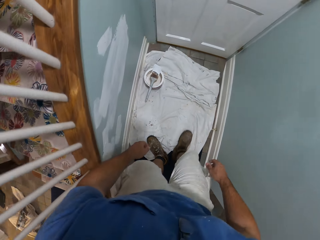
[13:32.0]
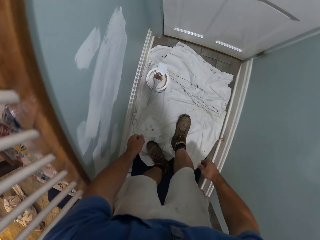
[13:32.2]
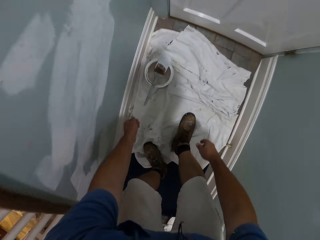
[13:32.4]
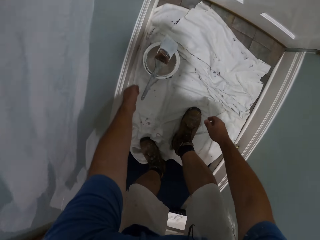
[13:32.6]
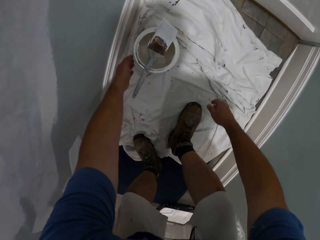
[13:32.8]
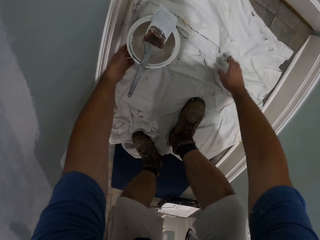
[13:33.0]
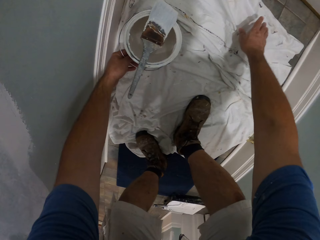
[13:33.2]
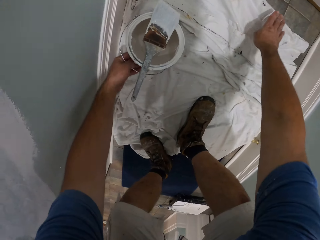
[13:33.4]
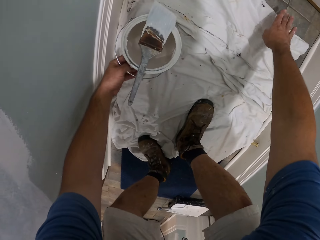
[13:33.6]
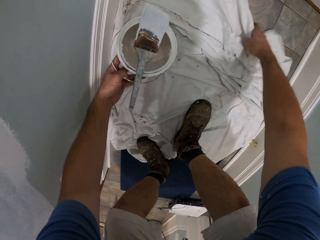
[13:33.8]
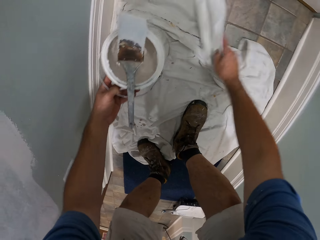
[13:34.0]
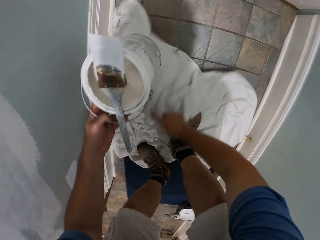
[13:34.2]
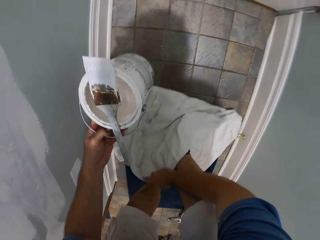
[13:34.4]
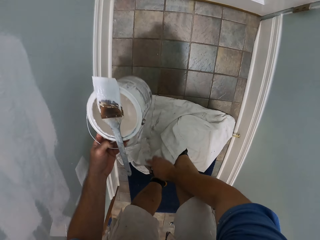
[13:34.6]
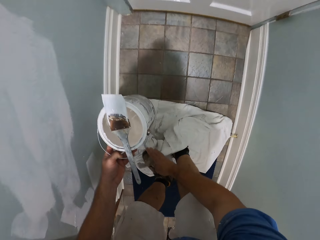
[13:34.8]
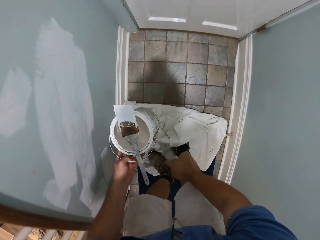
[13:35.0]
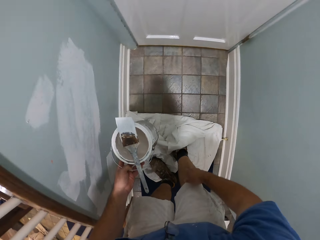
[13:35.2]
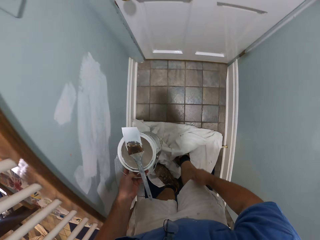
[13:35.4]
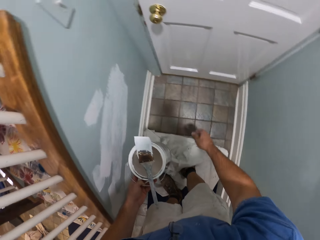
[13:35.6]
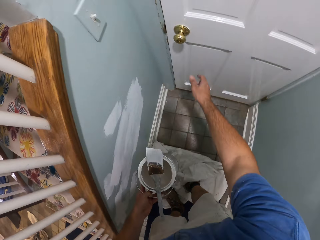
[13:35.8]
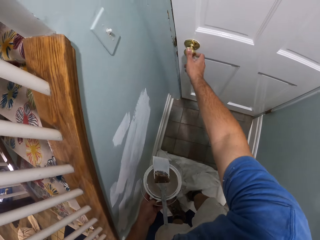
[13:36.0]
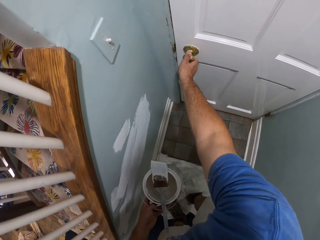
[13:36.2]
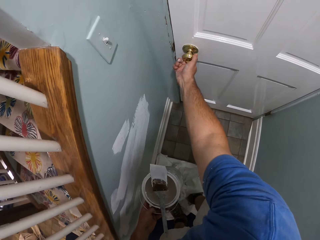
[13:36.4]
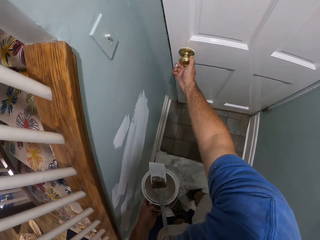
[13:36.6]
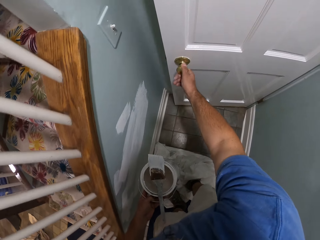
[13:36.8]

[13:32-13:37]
The camera wearer picks up the paint container or can. They bend and carry the paint can with the brush on it from the tarpaulin on the floor. They move the towel. They adjust the tarpaulin on the floor with the right hand. They open the door.

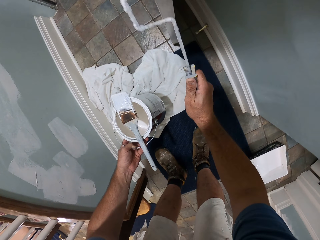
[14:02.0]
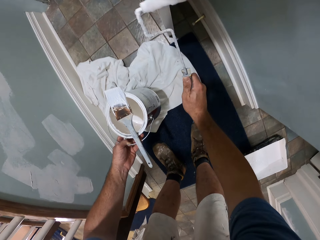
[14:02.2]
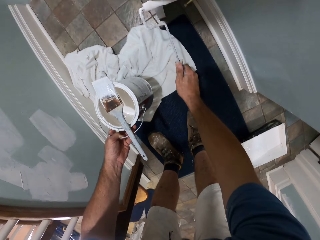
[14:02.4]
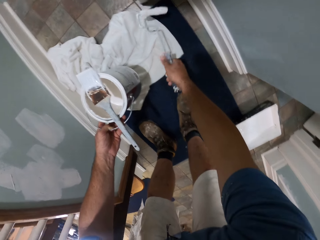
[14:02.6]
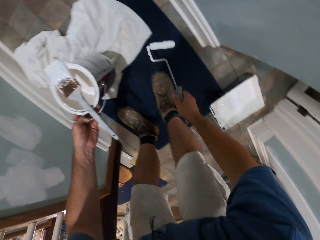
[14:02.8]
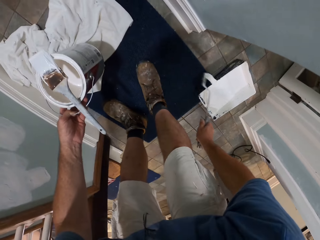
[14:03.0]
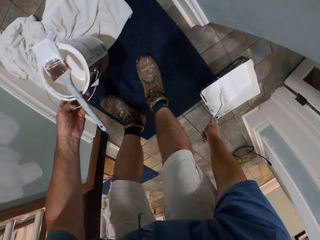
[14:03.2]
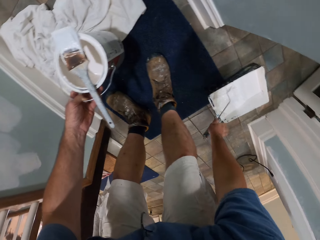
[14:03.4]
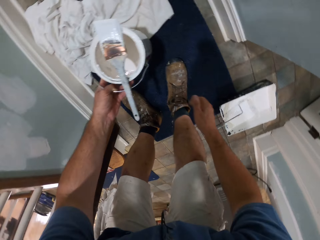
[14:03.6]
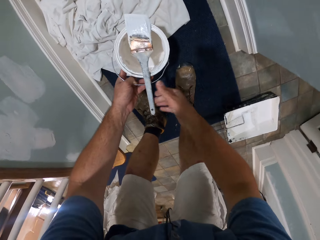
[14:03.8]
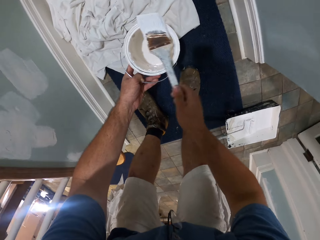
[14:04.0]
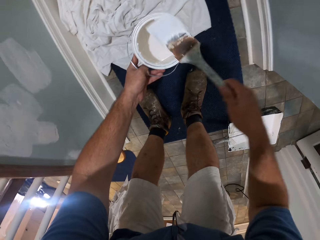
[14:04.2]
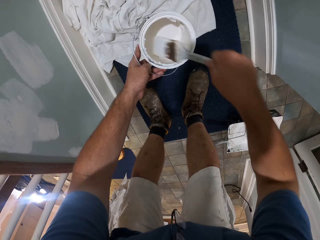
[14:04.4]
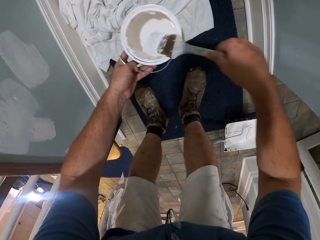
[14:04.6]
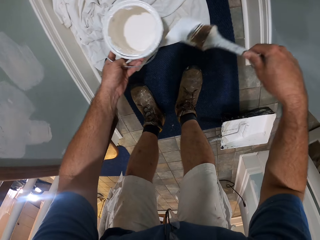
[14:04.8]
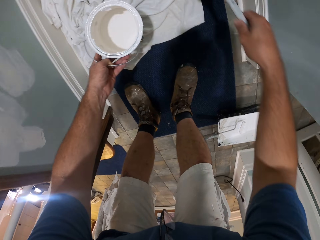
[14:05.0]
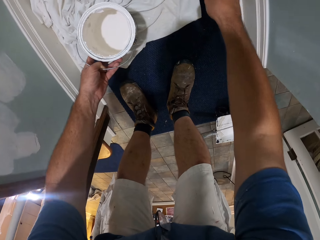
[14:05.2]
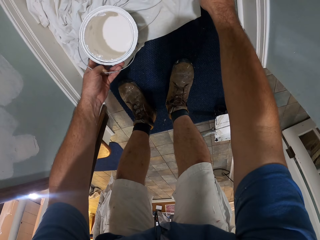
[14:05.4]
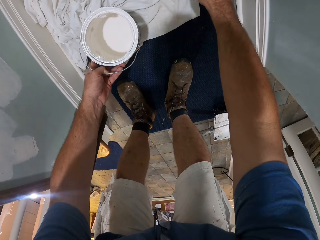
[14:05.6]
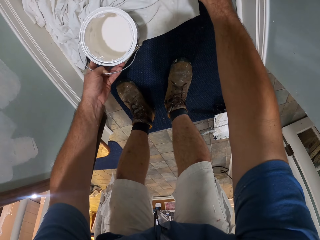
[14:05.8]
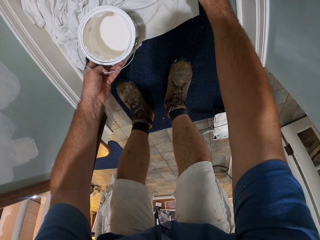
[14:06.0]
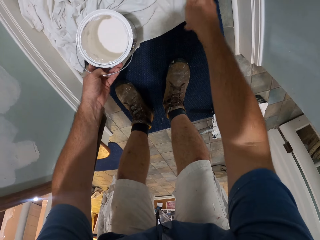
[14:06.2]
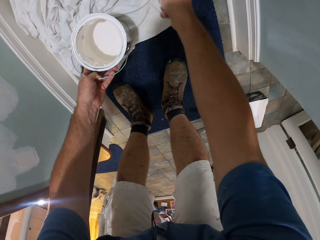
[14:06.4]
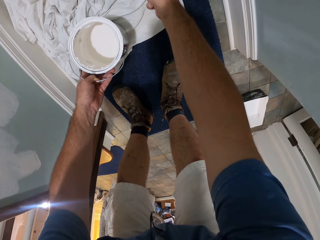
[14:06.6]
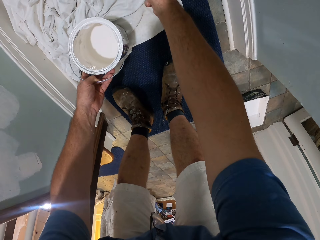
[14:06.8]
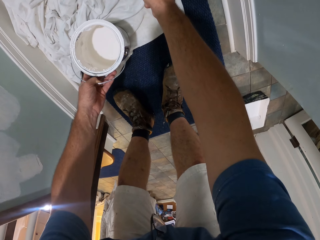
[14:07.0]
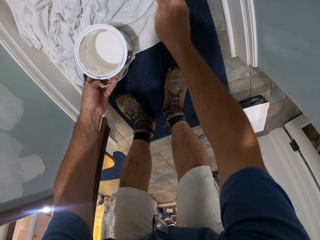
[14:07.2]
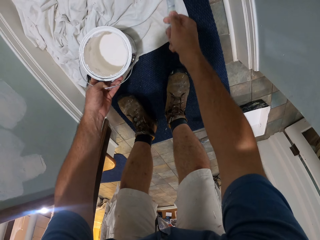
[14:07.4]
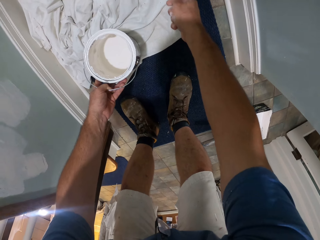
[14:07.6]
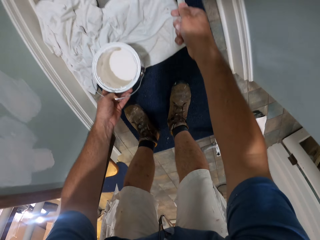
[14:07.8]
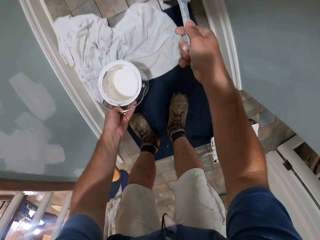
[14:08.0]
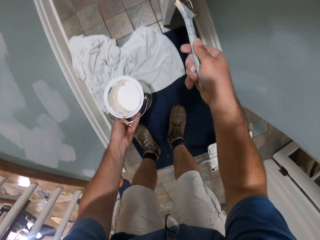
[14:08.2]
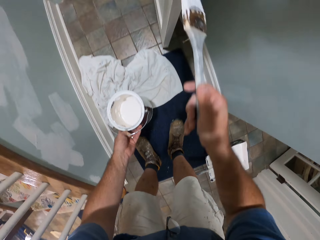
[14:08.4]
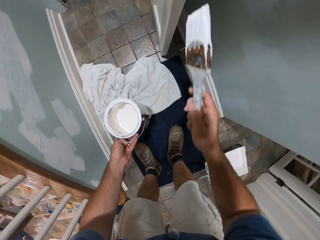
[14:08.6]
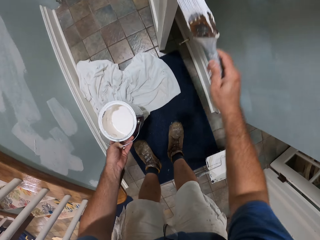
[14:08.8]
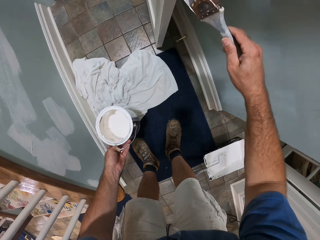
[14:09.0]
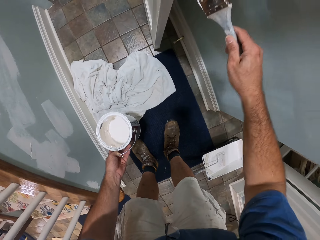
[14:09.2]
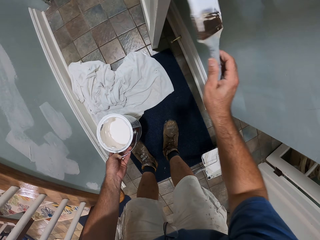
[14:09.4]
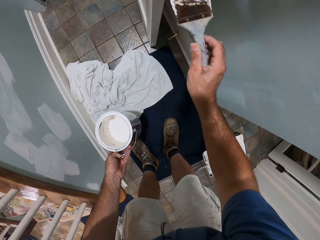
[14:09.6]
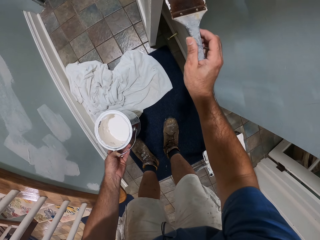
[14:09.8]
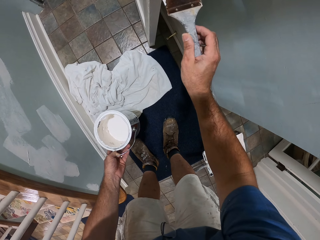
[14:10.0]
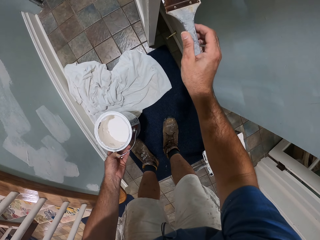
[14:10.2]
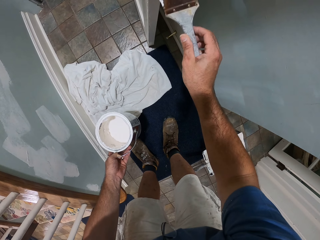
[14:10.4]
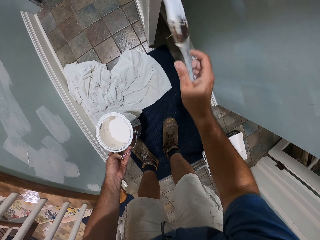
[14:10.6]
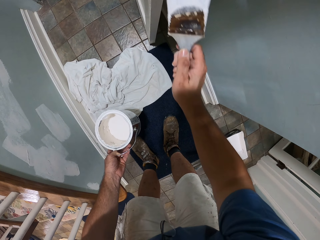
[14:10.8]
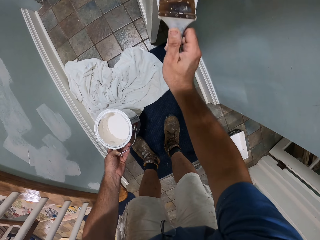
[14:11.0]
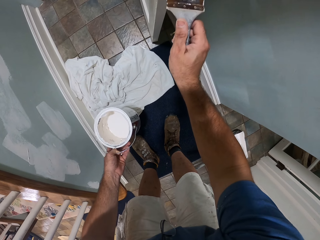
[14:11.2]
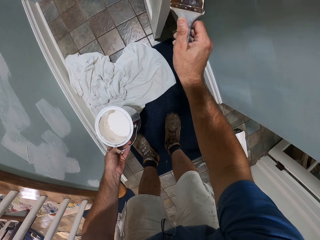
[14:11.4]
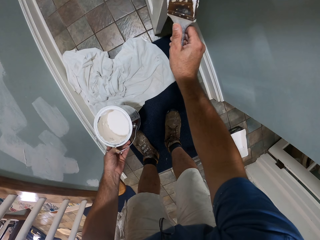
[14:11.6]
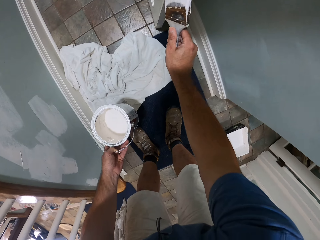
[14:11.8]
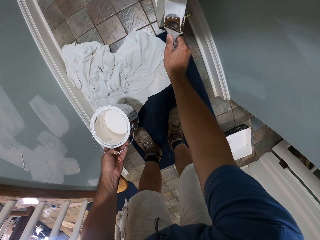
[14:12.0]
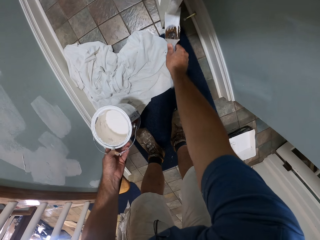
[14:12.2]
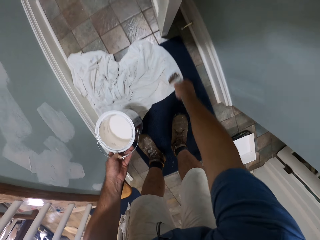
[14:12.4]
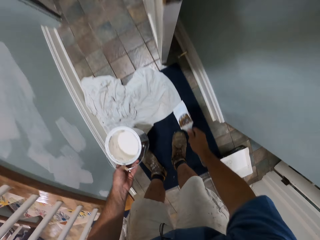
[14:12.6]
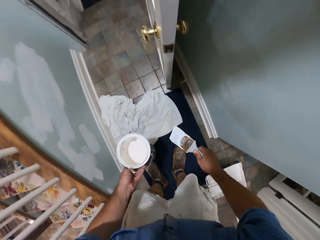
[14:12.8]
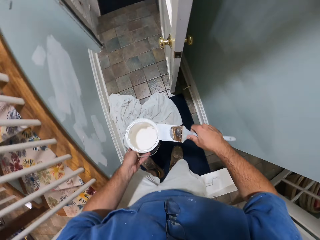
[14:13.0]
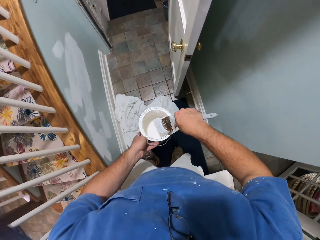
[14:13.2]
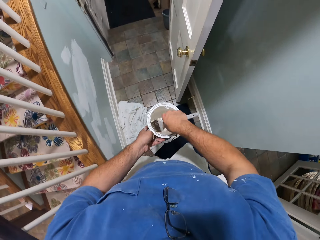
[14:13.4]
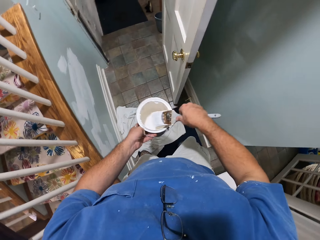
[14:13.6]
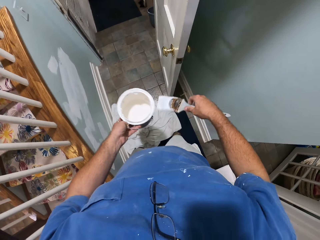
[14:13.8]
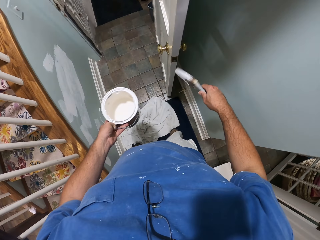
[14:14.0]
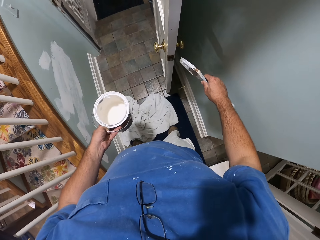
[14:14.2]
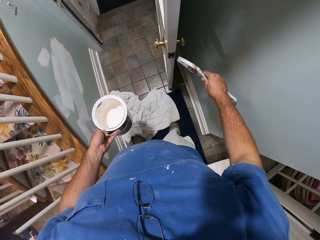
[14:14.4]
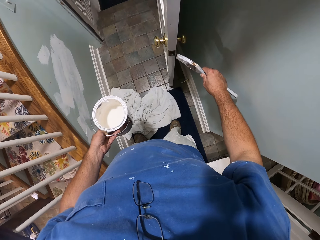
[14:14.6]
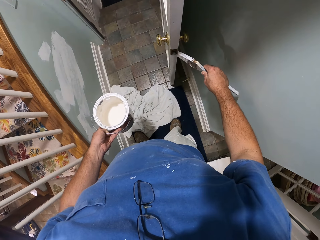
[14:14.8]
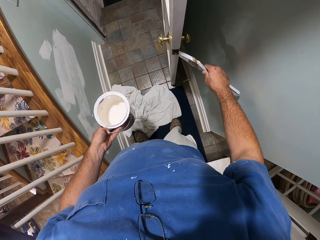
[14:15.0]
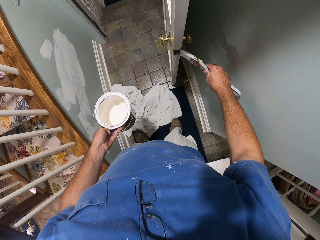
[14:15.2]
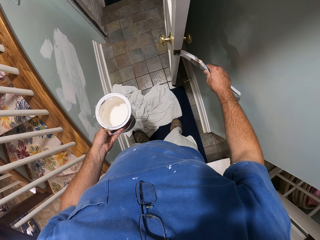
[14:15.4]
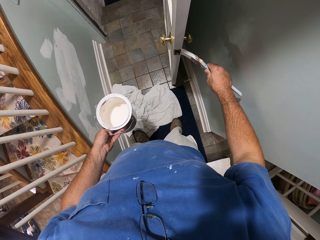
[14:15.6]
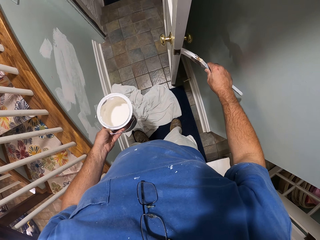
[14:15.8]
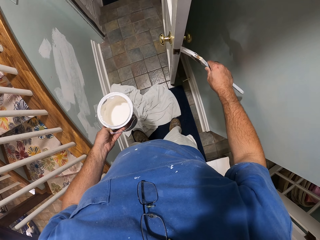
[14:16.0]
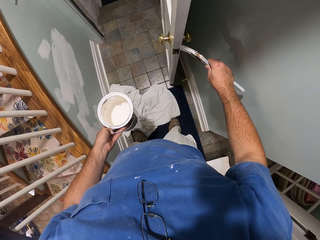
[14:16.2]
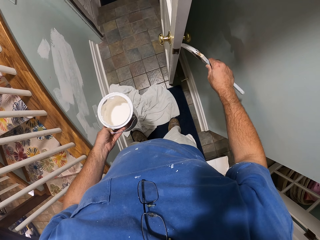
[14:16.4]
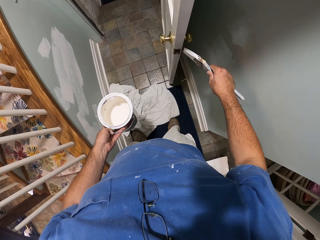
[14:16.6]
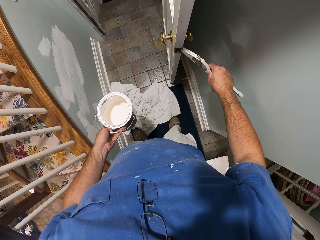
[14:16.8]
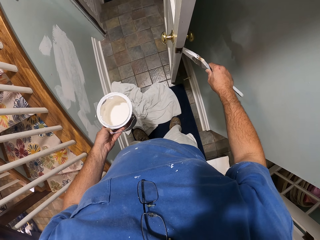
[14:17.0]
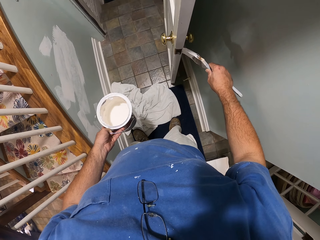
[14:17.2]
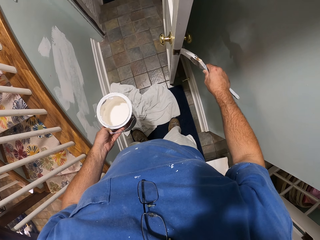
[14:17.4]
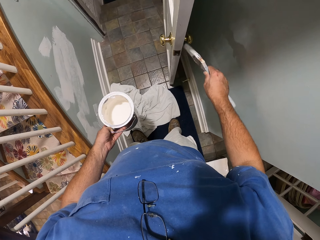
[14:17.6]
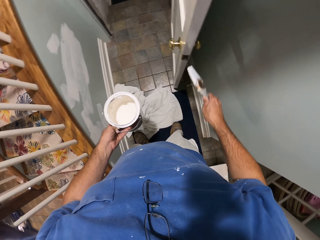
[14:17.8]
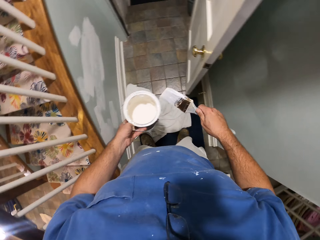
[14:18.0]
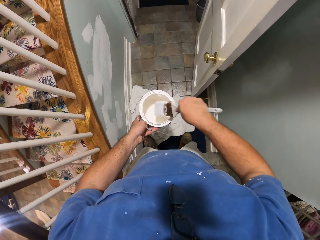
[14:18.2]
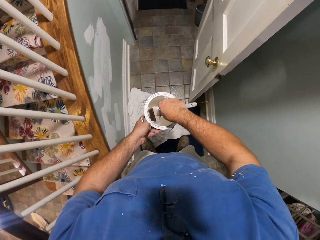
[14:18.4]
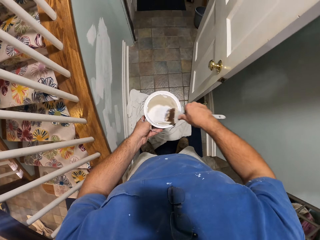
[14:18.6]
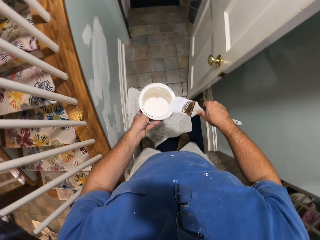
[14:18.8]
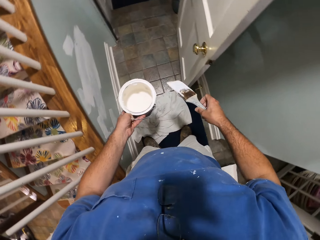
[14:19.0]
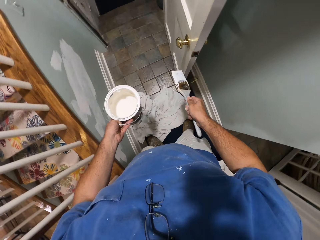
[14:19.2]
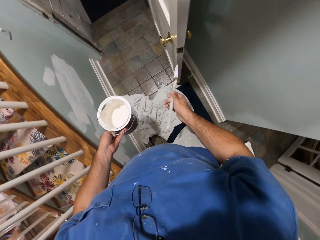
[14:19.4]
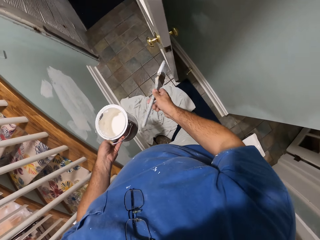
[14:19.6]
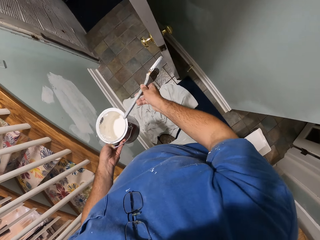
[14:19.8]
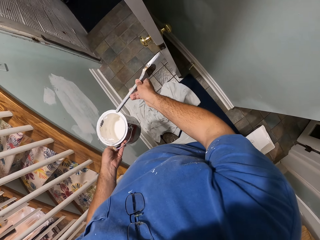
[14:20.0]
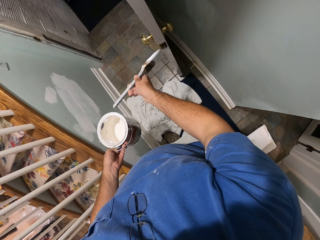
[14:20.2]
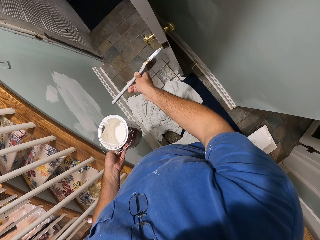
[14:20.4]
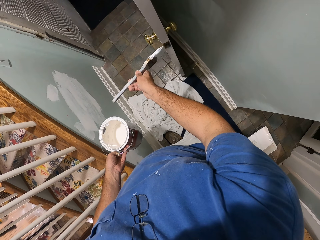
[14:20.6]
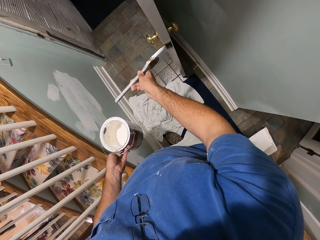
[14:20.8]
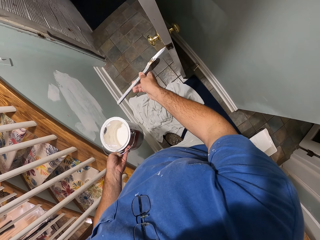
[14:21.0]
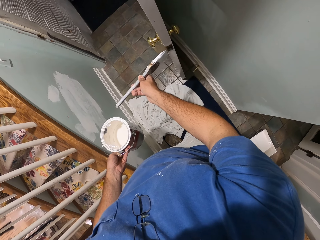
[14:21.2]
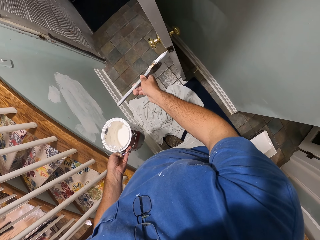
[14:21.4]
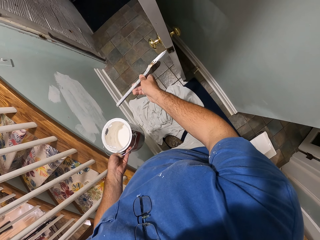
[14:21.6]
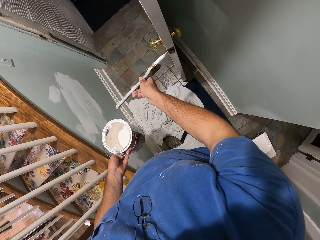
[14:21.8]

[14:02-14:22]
The camera wearer drops the paint roller in the paint bucket or container. He holds a paint brush. He picks up the paint brush from the paint bucket on his hand. He dips the paint brush into the paint bucket, rubs the paint brush on the edges of the container, and paints the door with the paint brush. He dips the paint brush into the paint bucket, rubs the paint brush on the edges of the container, and paints the door with the paint brush. He dips the paint brush into the paint bucket, rubs the paint brush on the edges of the container, and paints the door with the paint brush.
